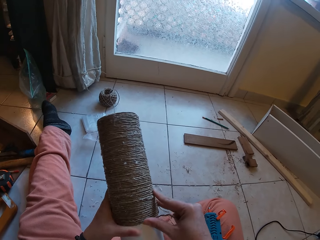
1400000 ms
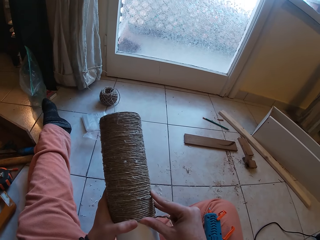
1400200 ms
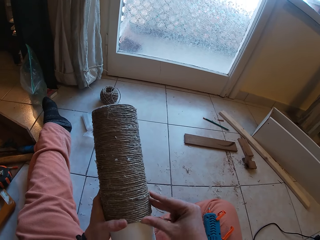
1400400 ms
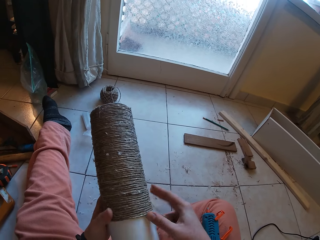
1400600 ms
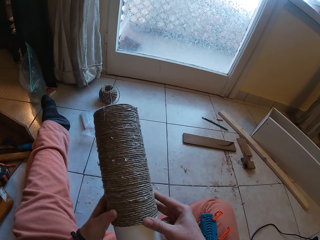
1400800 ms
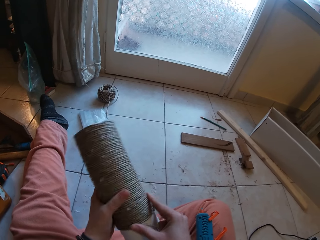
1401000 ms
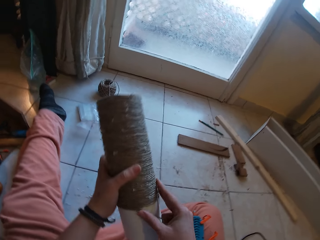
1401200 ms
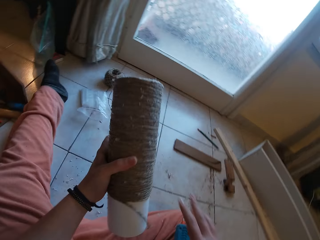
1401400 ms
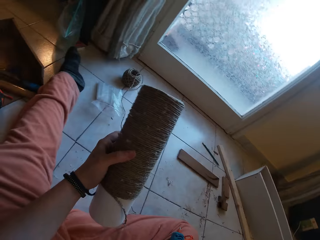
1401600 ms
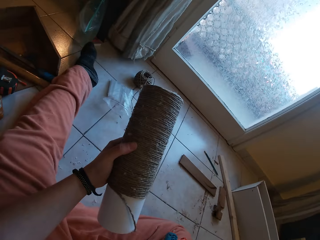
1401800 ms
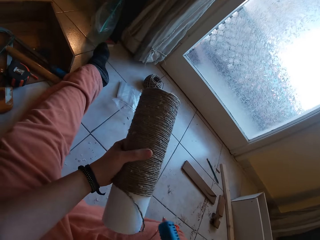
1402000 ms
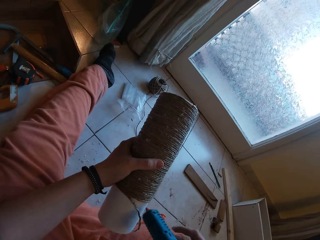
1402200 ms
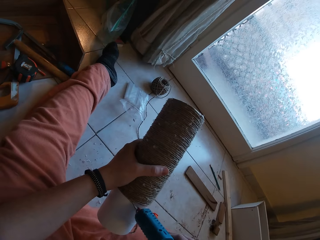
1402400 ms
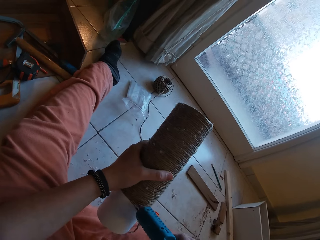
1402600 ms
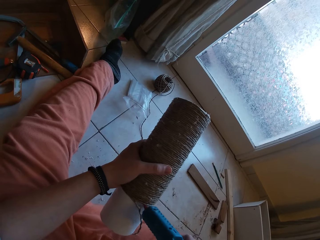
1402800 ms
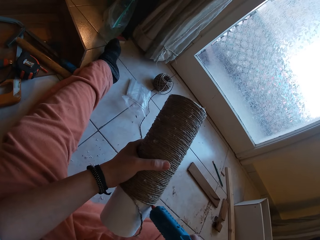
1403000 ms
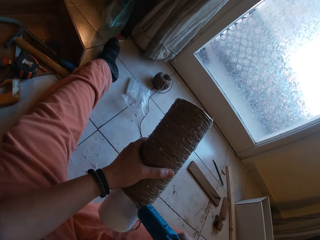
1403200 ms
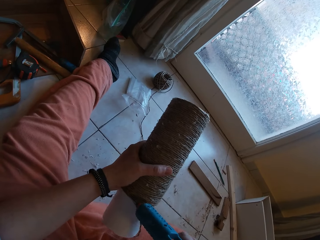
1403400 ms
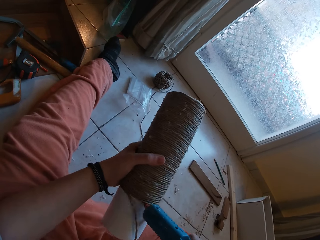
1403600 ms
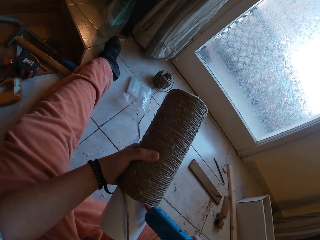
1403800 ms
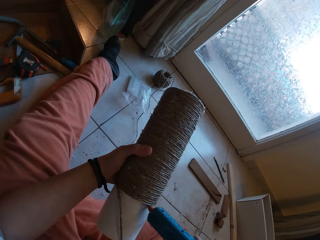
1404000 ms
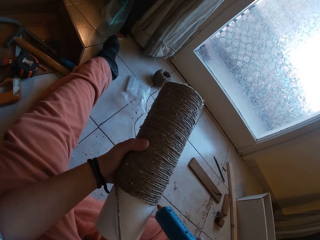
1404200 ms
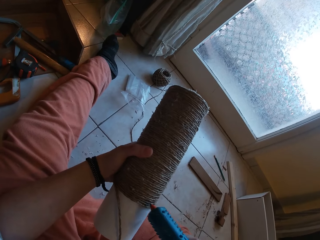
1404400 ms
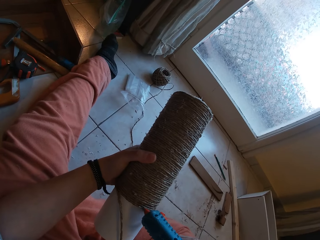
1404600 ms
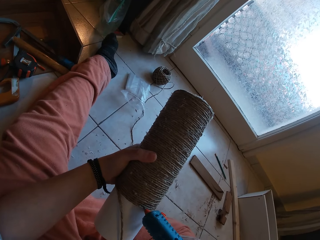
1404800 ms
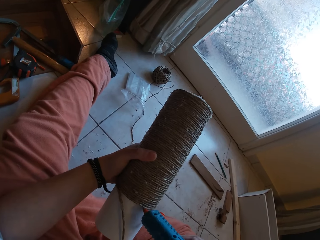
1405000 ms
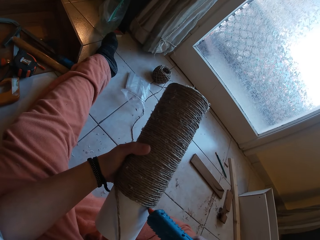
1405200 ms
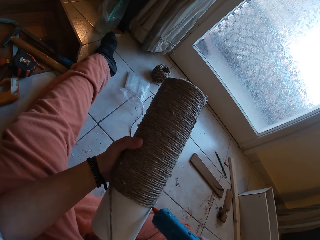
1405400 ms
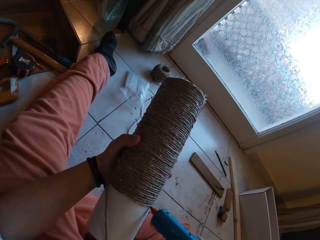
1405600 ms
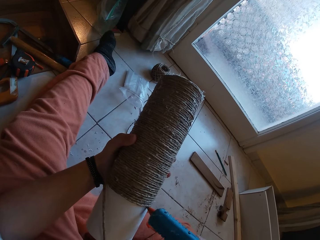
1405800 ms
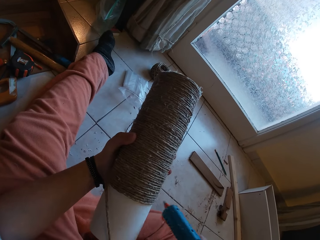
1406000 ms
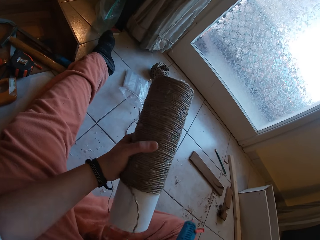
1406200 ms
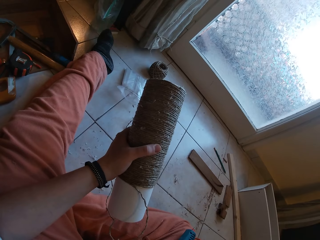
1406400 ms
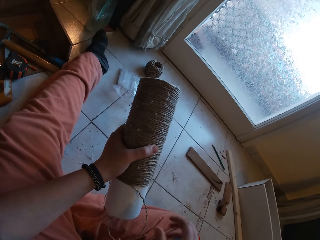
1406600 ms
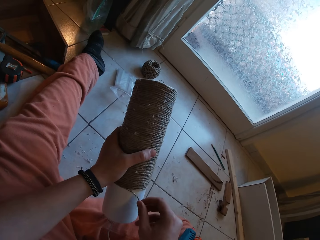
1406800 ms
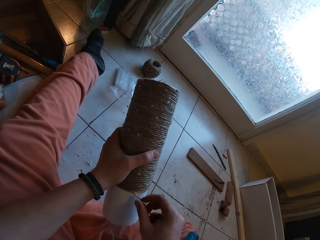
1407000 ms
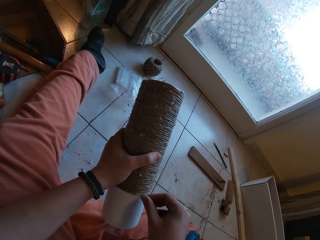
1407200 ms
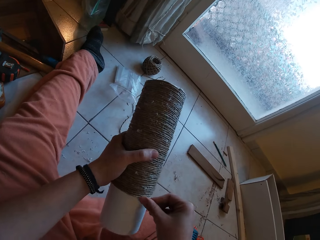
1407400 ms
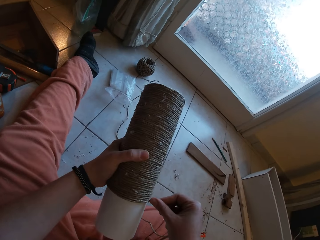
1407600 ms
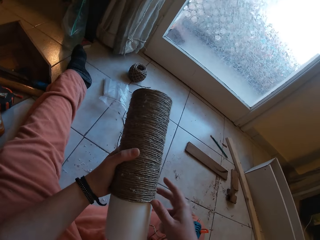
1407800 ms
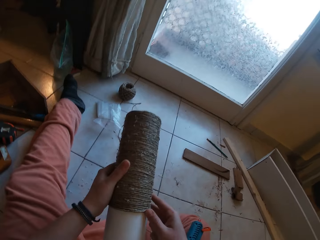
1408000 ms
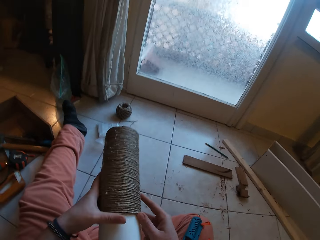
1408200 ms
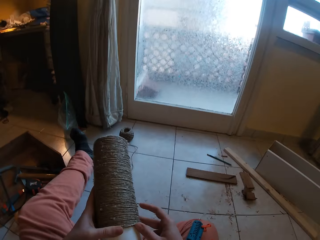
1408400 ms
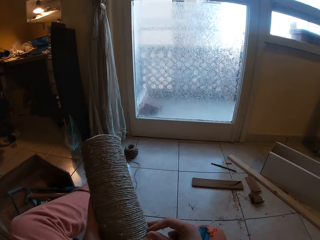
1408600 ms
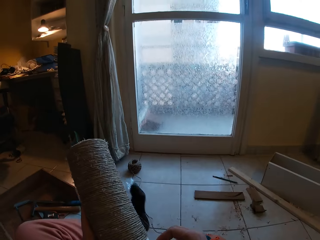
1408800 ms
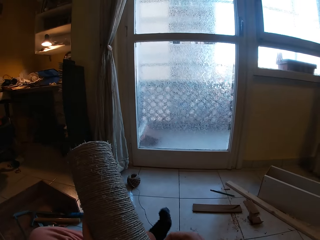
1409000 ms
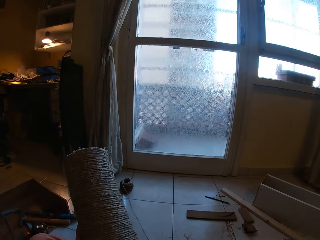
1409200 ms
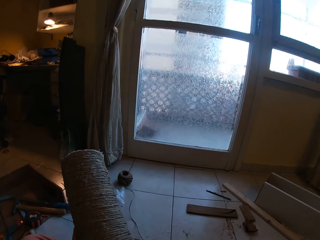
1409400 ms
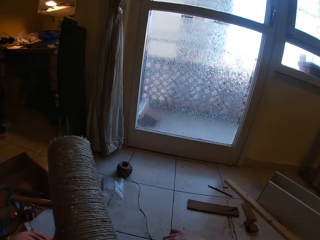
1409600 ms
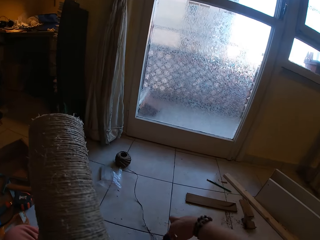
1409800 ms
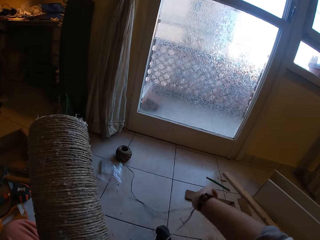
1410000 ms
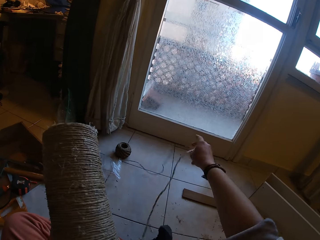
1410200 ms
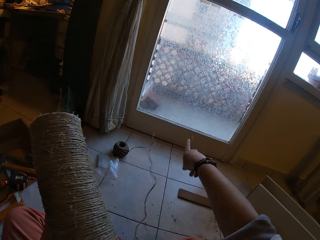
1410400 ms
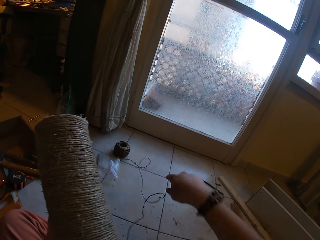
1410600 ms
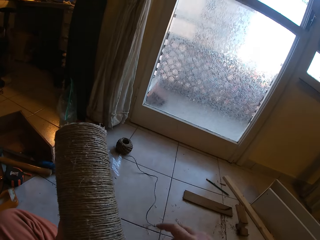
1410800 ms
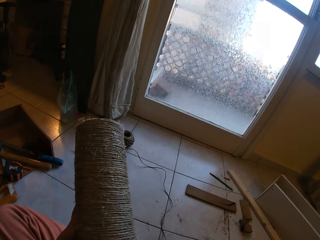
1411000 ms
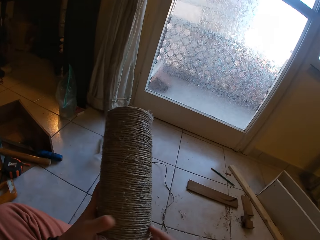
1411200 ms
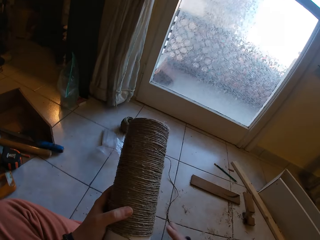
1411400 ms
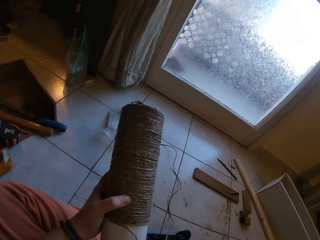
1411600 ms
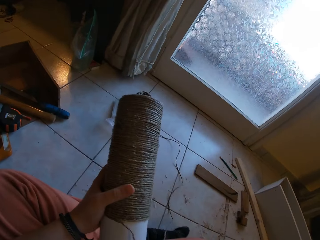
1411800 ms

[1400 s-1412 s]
The camera wearer picks the glue gun from her right lap with her right hand. She applies glue on the cardboard tube with the glue gun in her right hand. She drops the glue gun on her right lap with her right hand. She rolls the yarn round the cardboard tube with both hands. She folds her legs. She adjusts the yarn with her right hand.

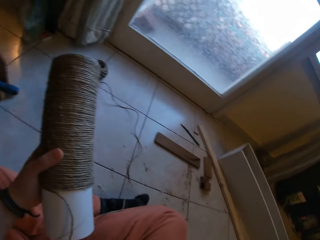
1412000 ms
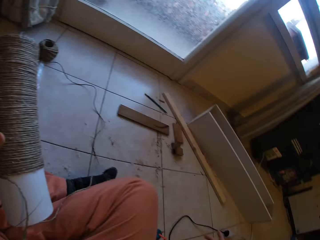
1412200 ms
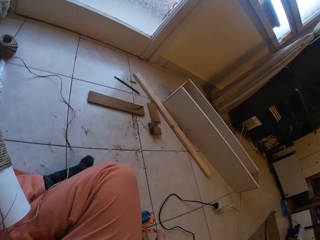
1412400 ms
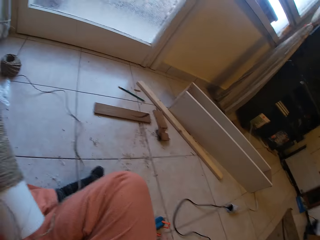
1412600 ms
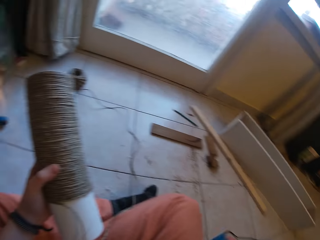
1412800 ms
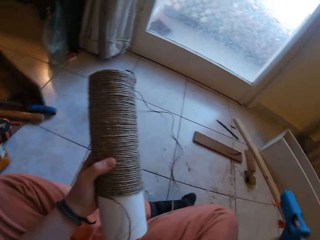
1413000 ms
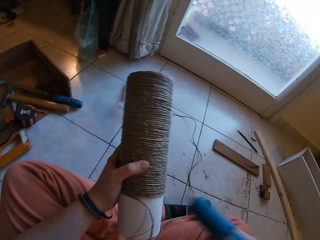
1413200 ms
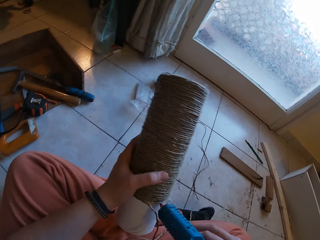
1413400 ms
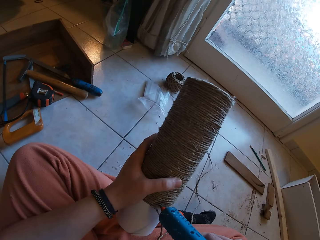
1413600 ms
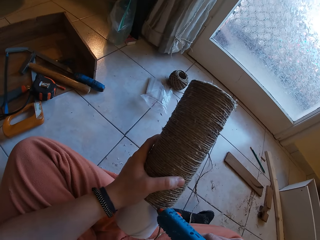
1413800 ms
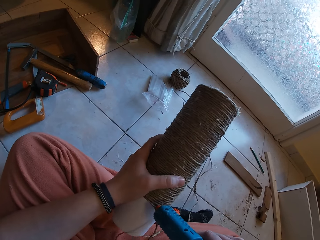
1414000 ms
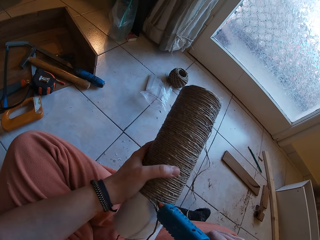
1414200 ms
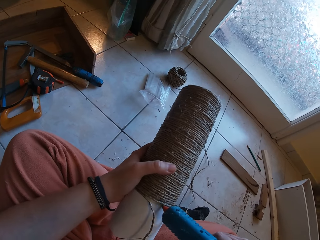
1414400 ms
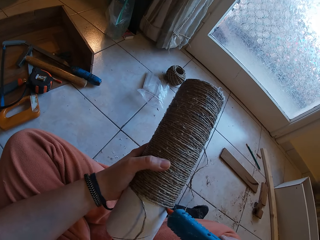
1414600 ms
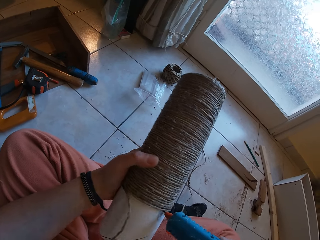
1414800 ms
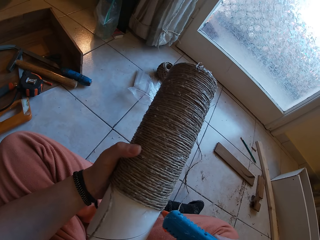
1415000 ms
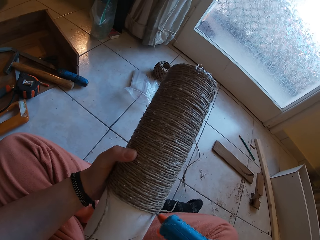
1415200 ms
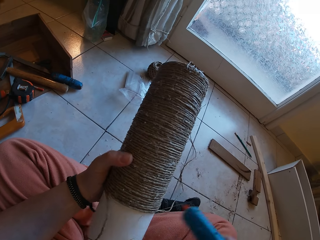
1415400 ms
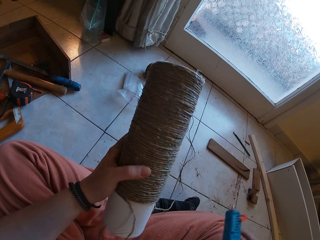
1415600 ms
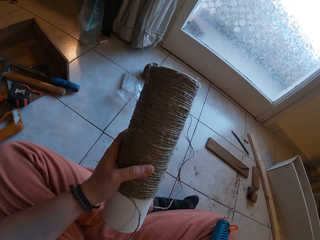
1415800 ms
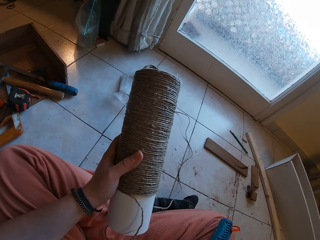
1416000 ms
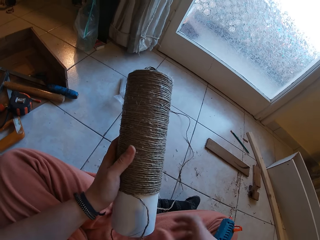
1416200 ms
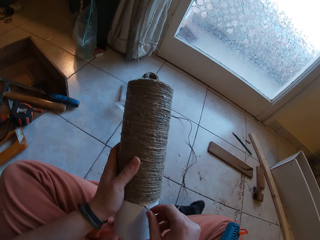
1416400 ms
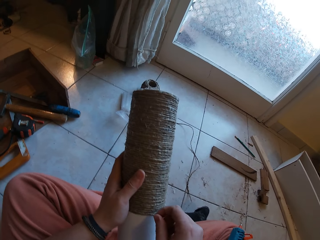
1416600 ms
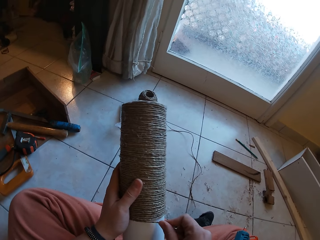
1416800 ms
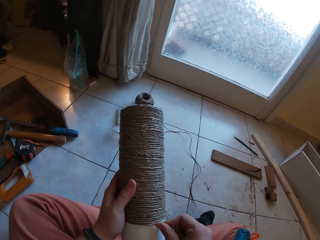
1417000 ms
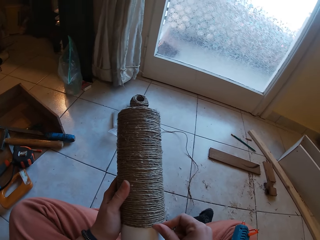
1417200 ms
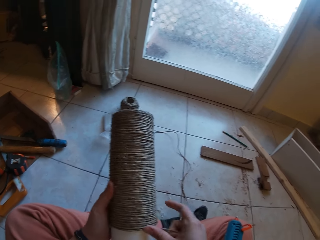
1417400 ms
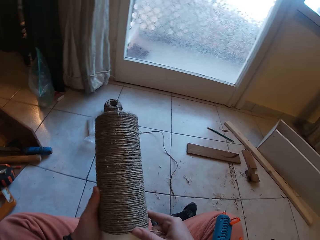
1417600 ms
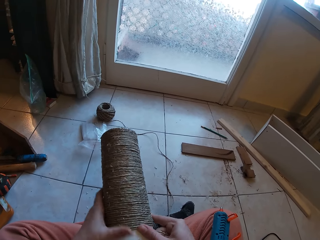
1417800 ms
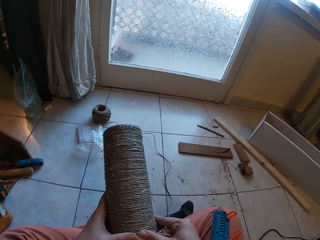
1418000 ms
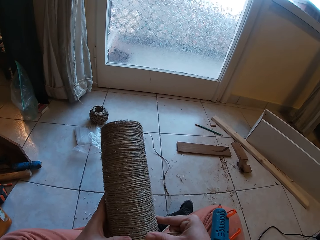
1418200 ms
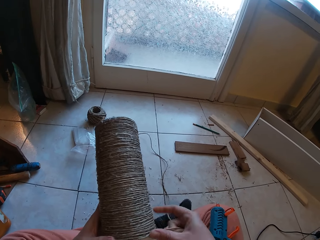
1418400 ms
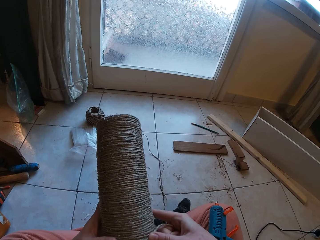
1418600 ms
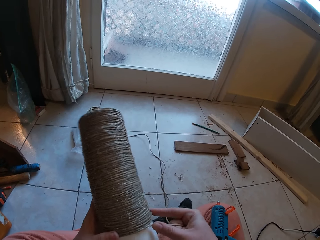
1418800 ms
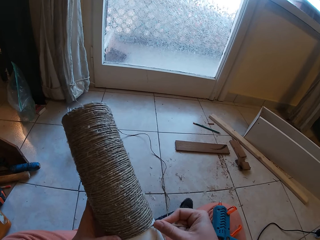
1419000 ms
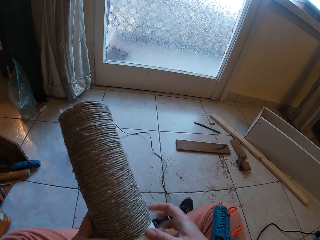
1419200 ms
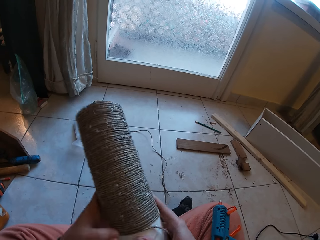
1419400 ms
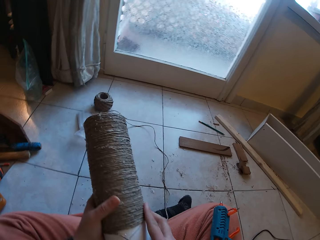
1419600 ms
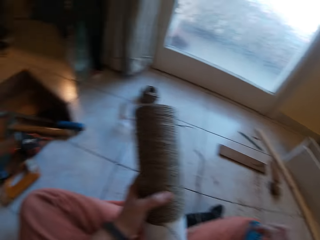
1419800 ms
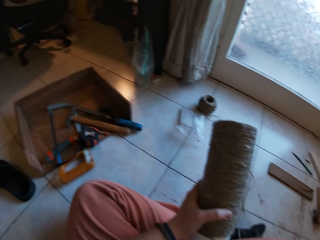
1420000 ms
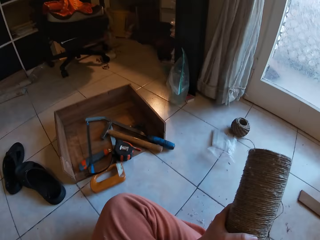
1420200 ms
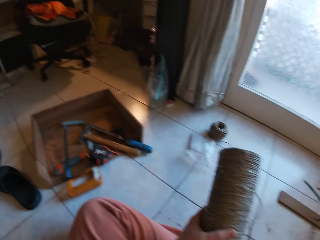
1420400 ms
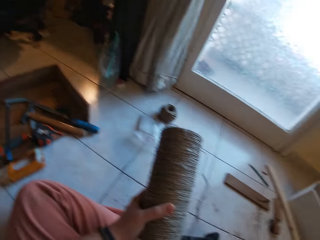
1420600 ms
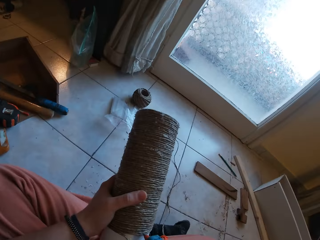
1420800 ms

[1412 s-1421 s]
The camera wearer picks the glue gun from her right lap with her right hand. She applies glue on the cardboard tube with the glue gun in her right hand. She drops the glue gun on her right lap with her right hand. She rolls the yarn round the cardboard tube with both hands. She picks the glue gun from her right lap with her right hand.
